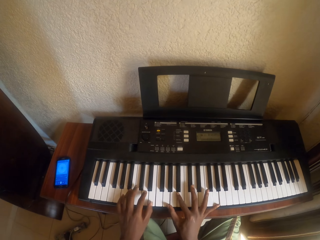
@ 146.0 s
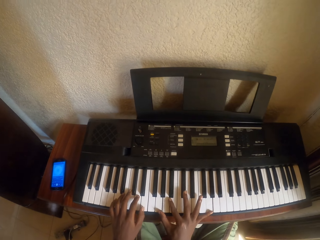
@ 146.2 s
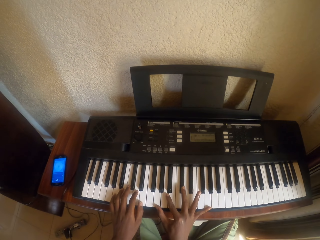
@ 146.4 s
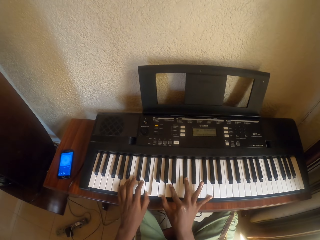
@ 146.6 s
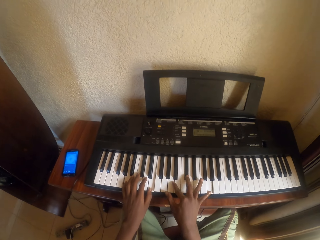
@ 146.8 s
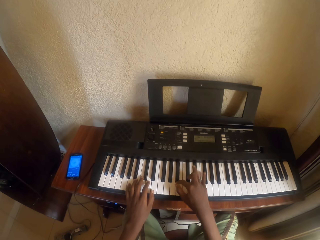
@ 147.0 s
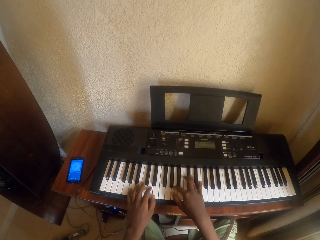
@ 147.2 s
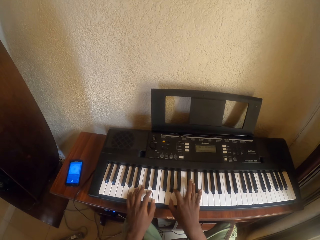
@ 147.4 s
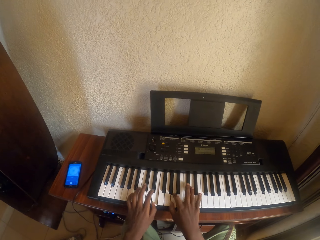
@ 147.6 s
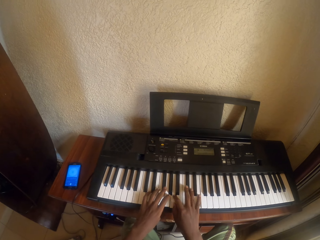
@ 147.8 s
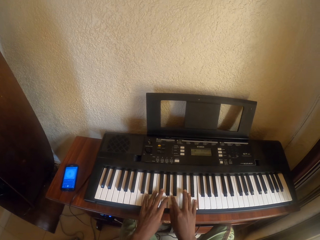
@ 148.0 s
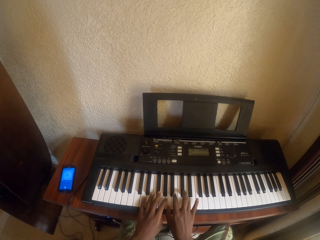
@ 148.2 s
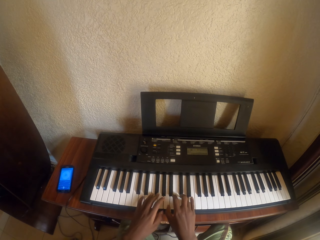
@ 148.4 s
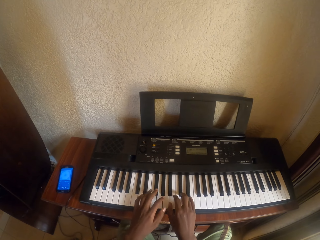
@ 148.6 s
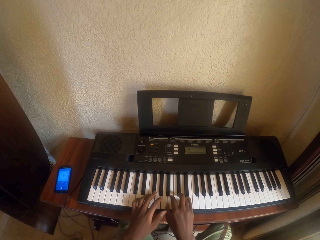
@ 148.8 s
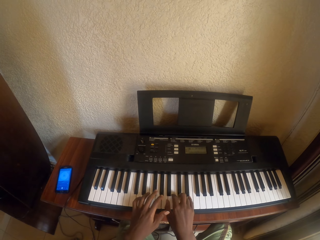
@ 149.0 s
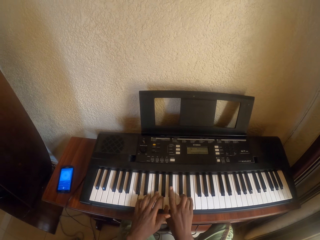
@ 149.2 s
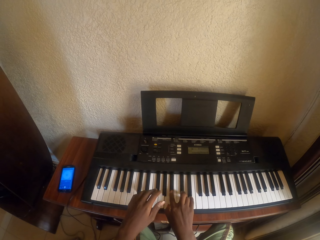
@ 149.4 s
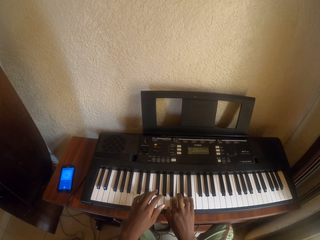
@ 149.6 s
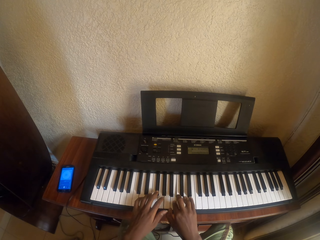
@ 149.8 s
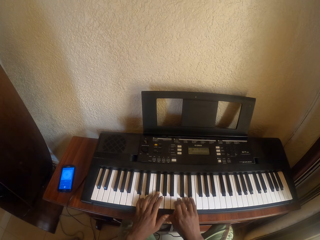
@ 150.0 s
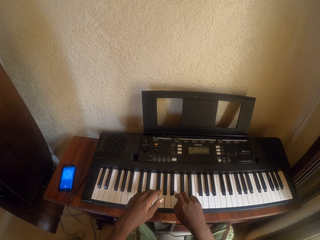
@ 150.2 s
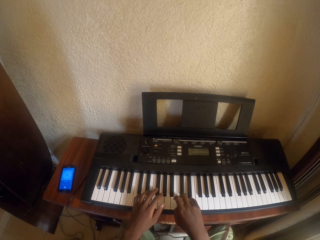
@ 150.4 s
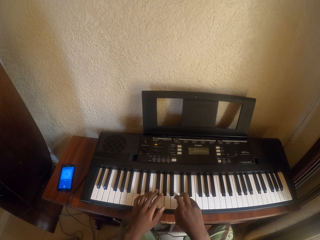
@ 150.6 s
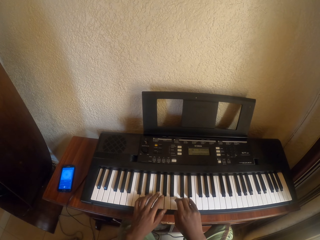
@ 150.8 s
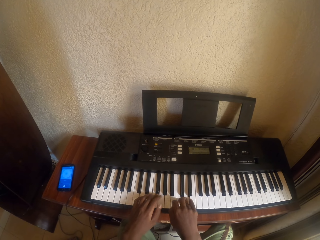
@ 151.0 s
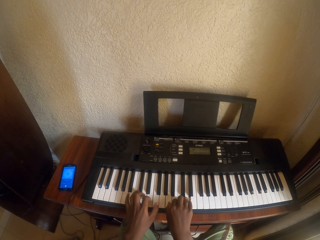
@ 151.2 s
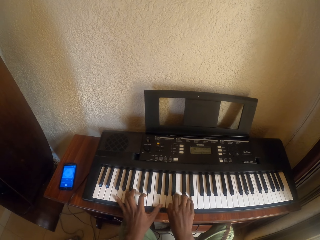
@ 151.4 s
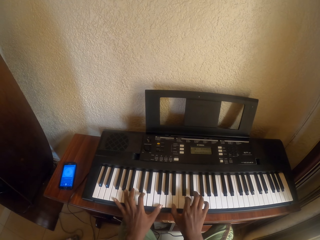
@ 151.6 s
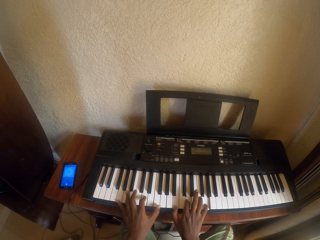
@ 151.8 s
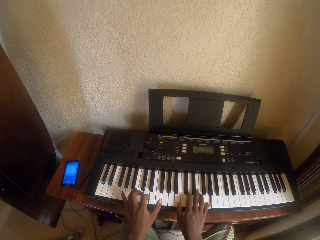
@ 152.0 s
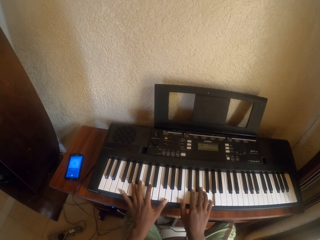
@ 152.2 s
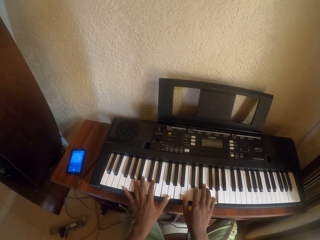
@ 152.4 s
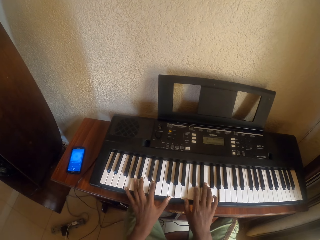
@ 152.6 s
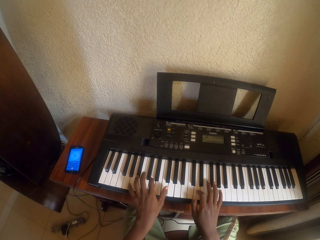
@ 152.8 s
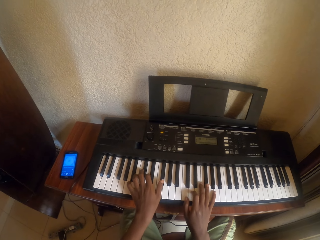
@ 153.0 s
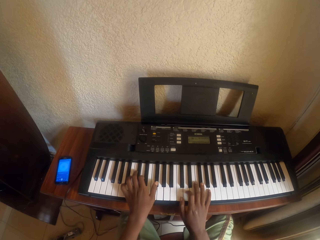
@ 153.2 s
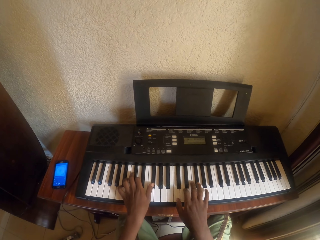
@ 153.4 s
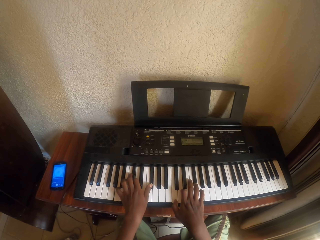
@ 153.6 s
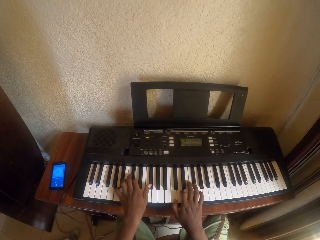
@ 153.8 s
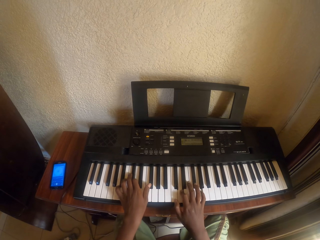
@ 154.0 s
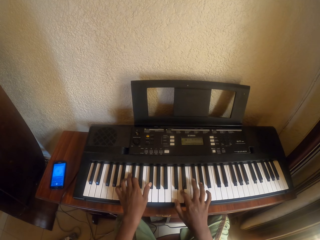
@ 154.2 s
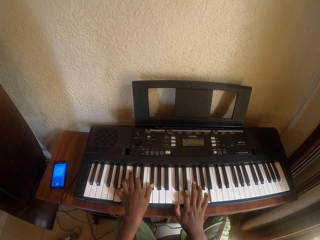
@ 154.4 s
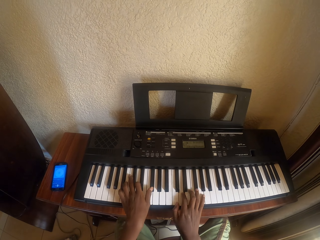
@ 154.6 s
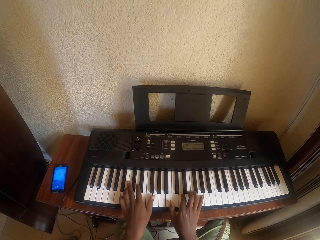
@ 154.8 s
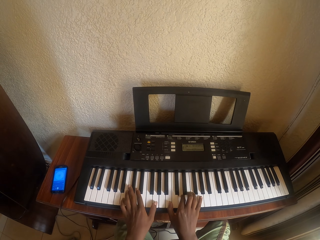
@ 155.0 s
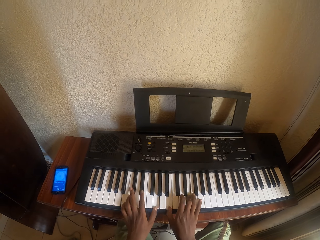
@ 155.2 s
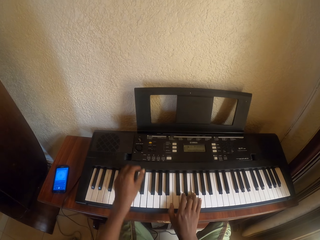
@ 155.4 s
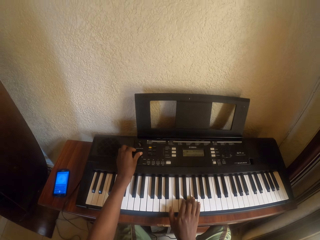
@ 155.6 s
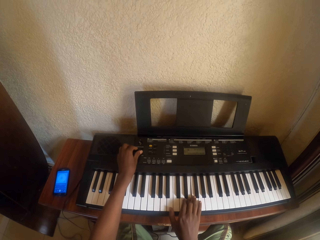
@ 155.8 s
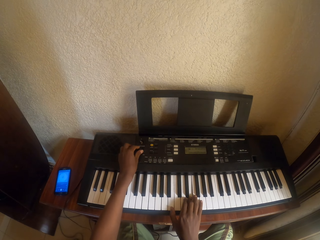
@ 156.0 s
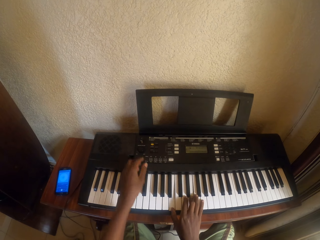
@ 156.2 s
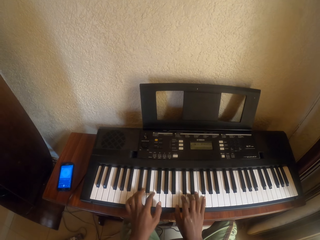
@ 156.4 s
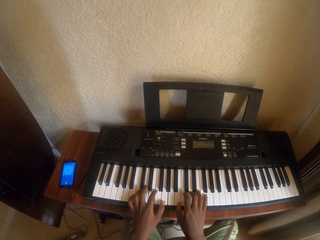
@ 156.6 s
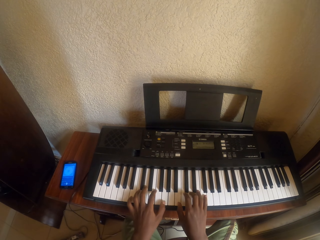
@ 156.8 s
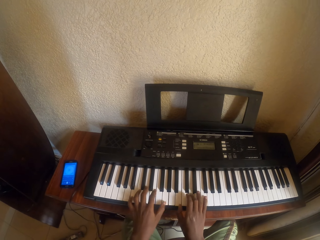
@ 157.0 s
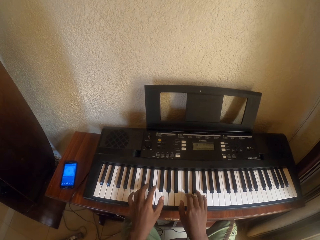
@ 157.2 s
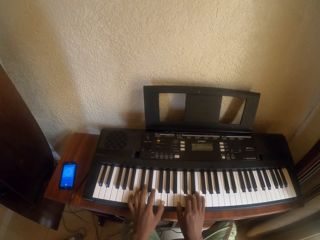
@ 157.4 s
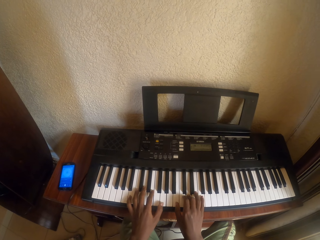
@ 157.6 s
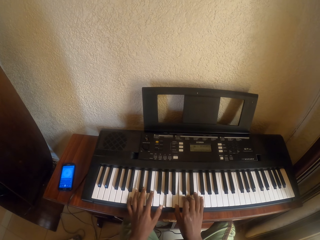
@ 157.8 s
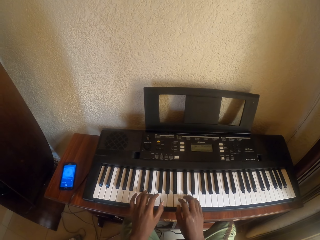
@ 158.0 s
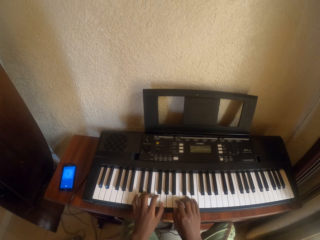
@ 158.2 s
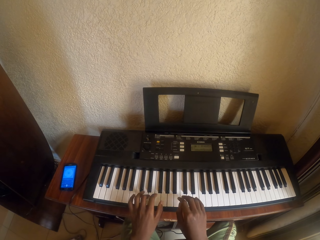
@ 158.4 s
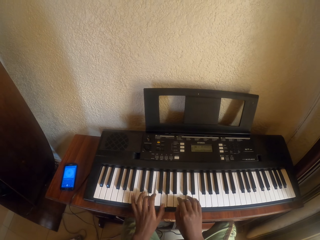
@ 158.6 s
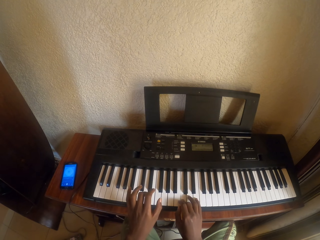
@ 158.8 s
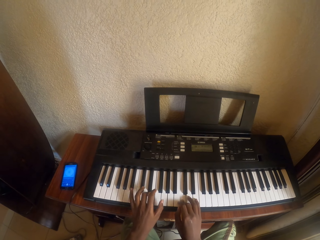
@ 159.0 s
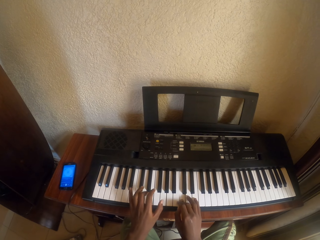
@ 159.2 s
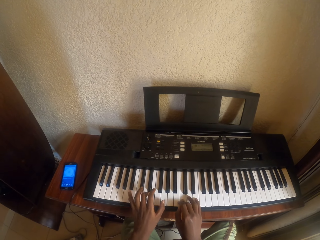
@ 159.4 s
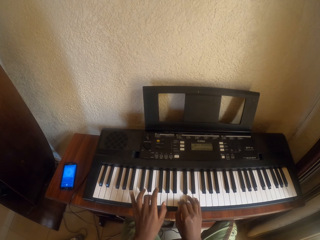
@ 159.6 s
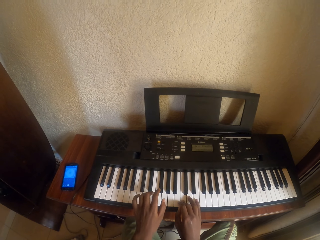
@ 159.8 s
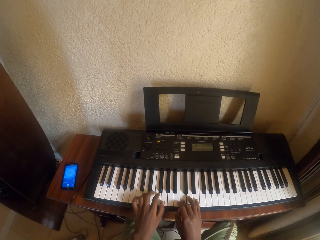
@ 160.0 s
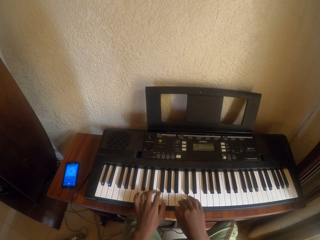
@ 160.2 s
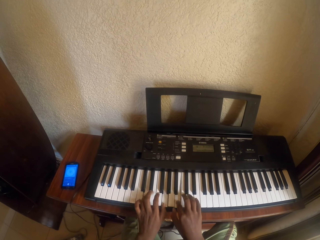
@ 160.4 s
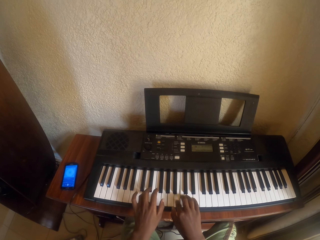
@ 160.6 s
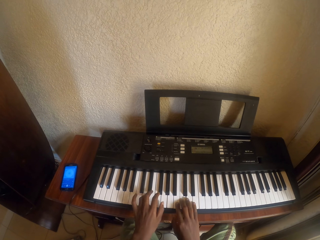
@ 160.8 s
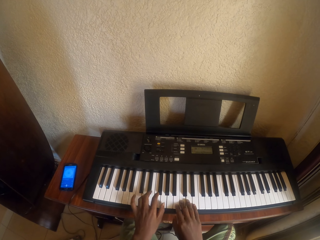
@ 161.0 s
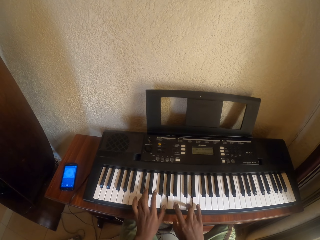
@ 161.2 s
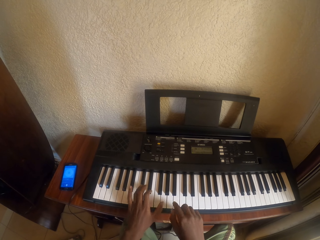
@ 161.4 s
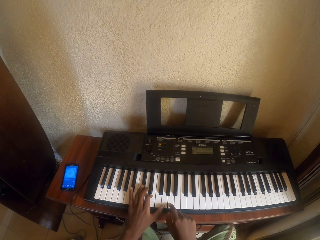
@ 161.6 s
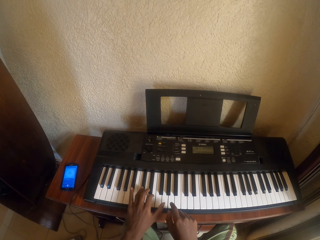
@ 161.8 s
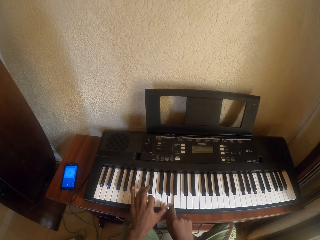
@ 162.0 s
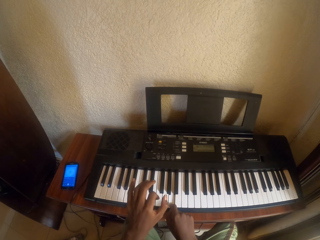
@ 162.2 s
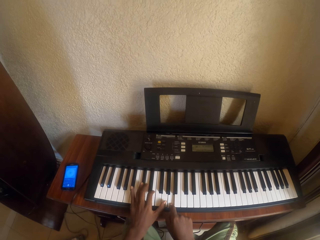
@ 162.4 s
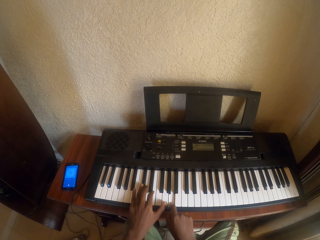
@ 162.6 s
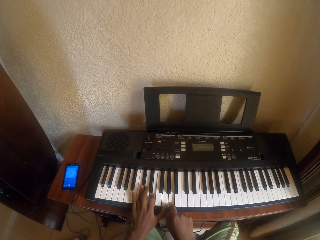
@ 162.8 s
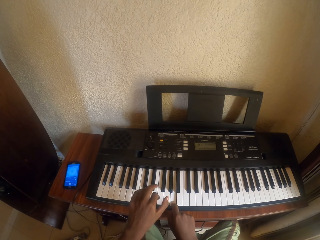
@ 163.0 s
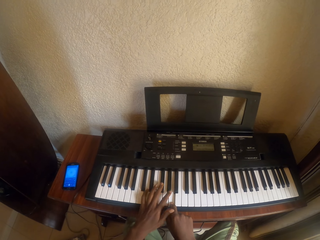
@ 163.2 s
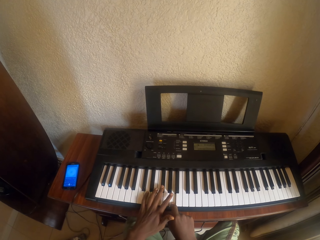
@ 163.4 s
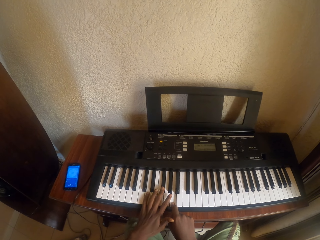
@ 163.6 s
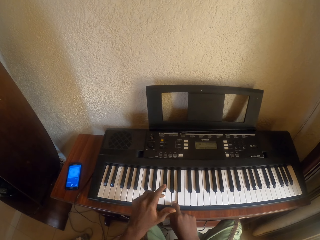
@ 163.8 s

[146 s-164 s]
The camera wearer presses the piano keyboard with his left hand. He plays the piano keyboard with both hands.

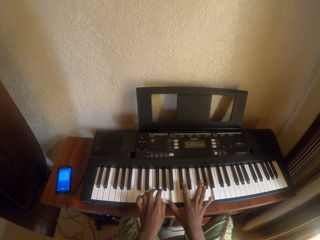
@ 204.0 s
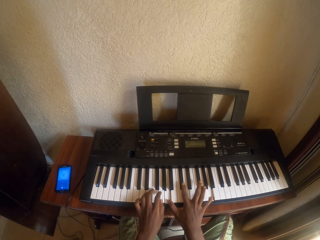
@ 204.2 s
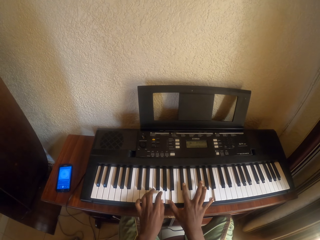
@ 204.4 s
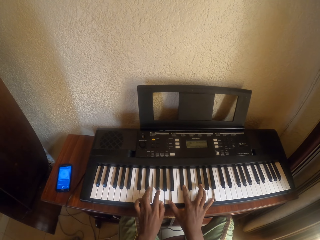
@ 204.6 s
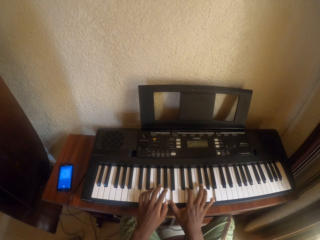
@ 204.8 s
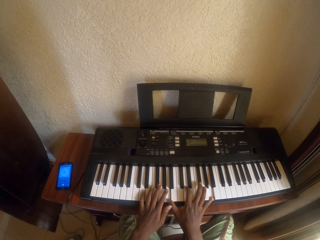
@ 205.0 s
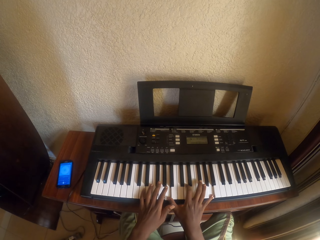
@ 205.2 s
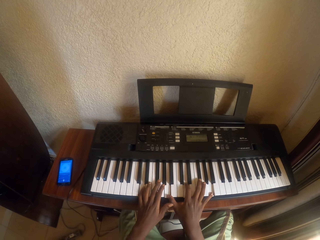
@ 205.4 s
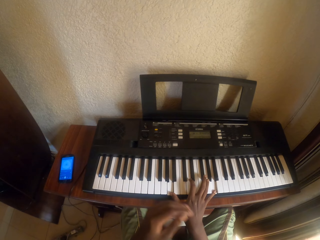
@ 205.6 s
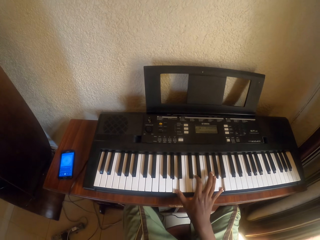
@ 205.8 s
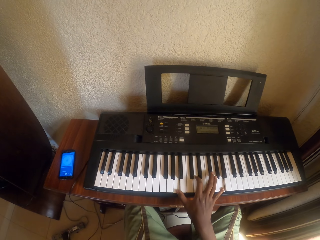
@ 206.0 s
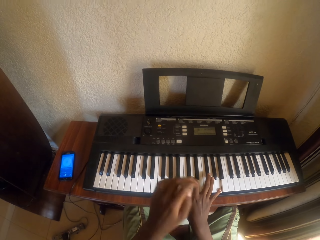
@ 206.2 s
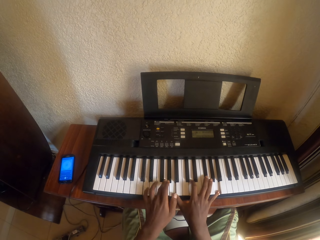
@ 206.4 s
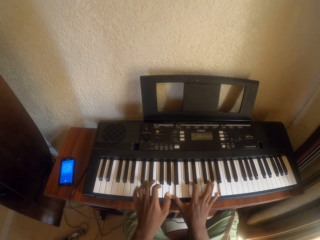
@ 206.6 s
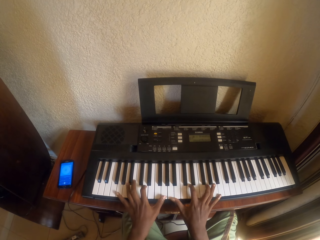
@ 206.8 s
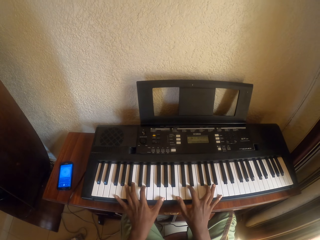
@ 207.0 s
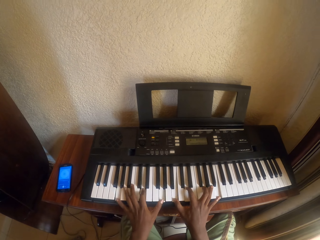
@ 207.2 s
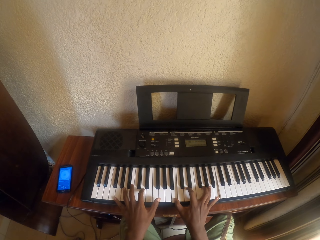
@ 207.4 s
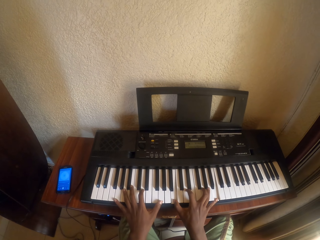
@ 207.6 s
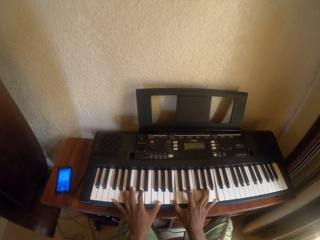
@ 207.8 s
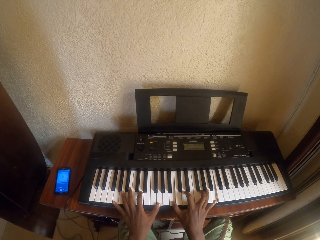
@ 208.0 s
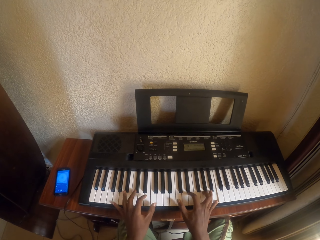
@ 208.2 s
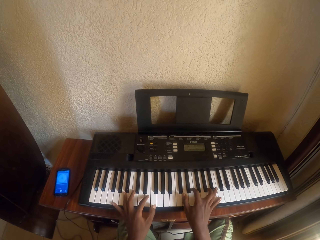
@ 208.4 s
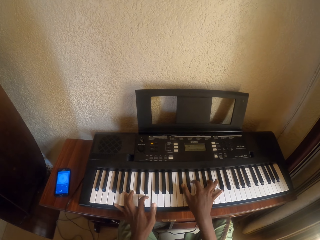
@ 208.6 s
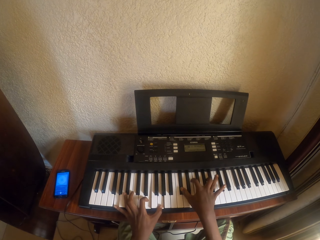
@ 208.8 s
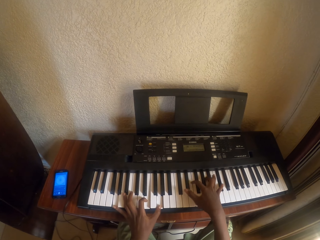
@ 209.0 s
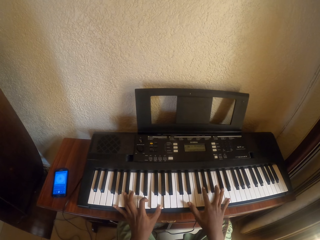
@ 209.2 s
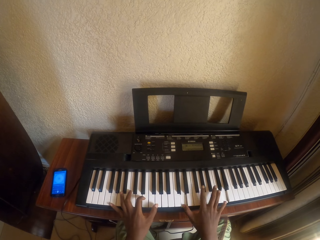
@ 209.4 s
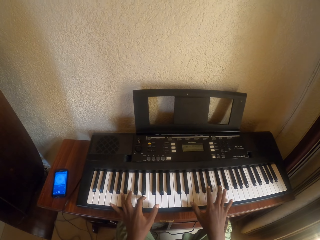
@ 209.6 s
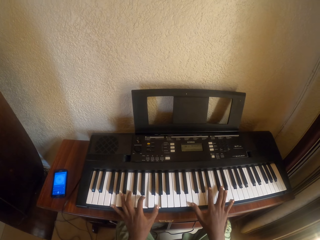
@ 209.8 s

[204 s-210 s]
The camera wearer touches the piano keyboard with his right hand.
